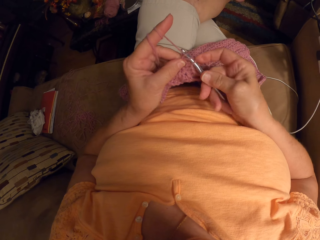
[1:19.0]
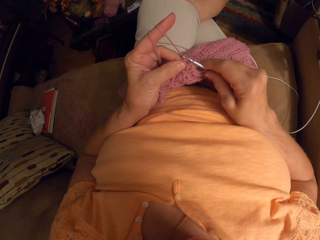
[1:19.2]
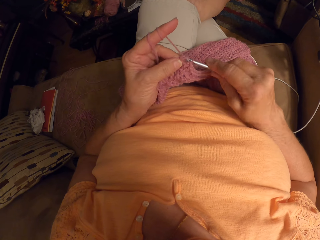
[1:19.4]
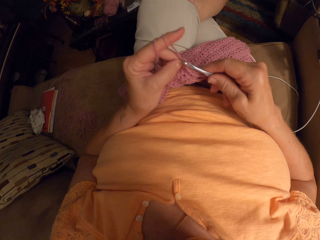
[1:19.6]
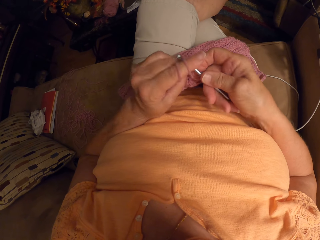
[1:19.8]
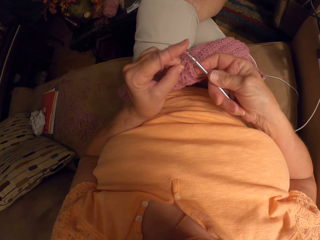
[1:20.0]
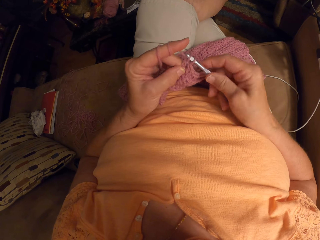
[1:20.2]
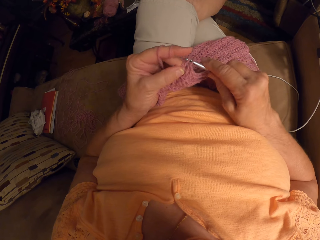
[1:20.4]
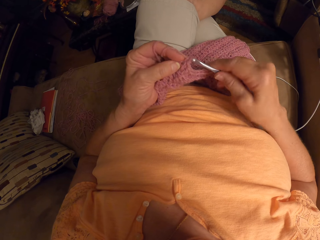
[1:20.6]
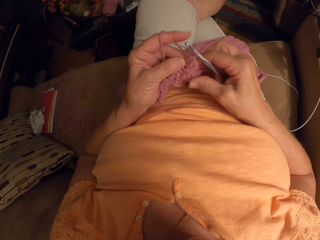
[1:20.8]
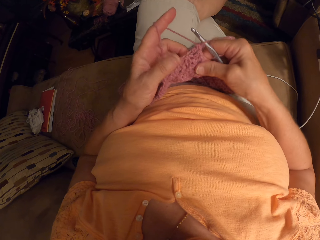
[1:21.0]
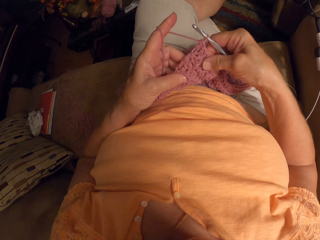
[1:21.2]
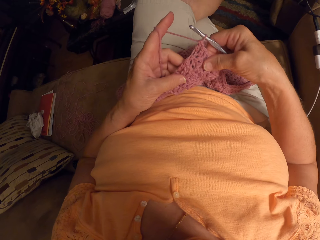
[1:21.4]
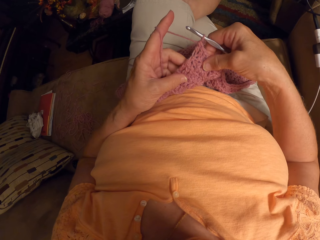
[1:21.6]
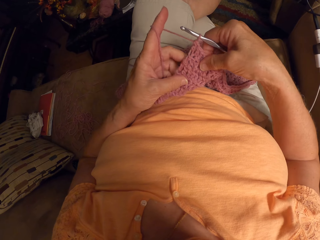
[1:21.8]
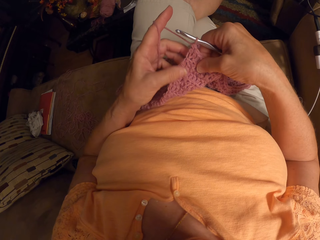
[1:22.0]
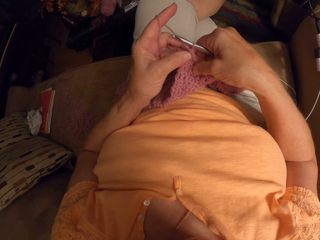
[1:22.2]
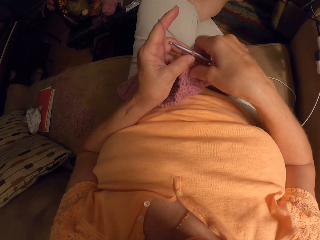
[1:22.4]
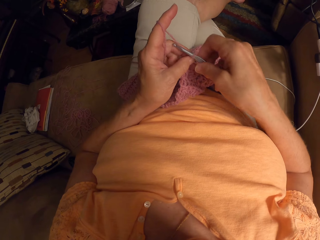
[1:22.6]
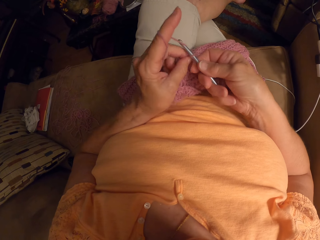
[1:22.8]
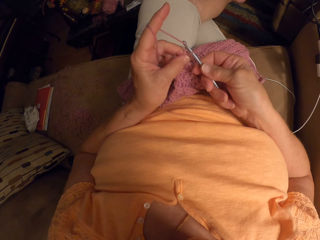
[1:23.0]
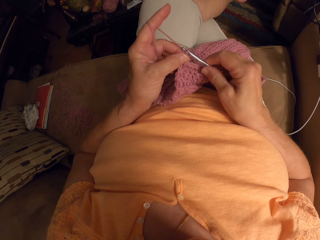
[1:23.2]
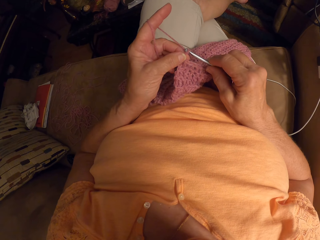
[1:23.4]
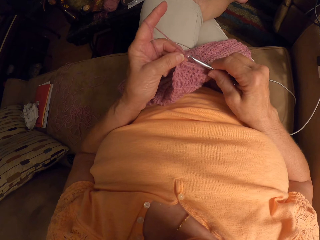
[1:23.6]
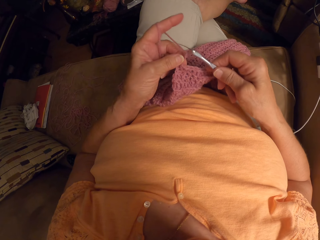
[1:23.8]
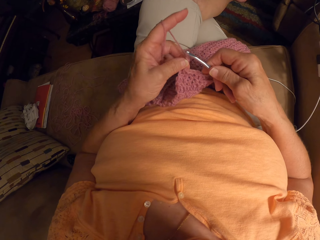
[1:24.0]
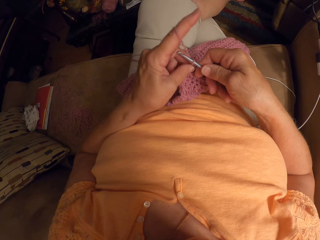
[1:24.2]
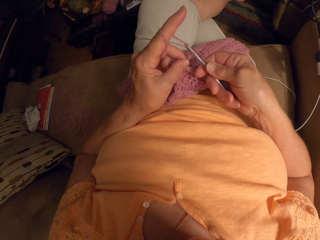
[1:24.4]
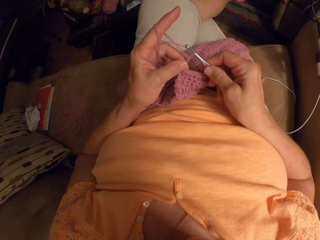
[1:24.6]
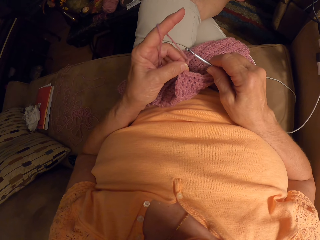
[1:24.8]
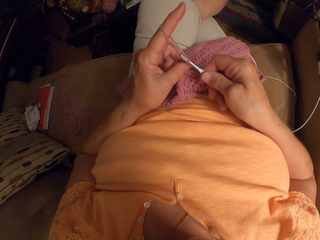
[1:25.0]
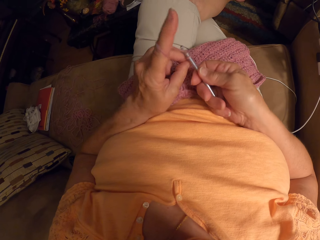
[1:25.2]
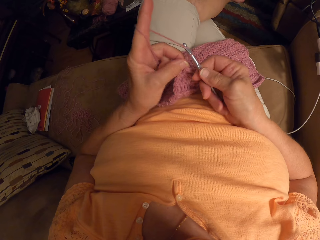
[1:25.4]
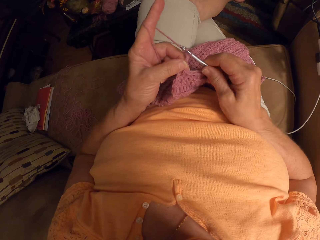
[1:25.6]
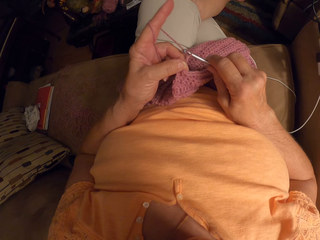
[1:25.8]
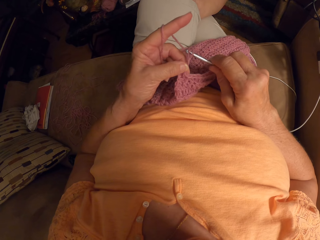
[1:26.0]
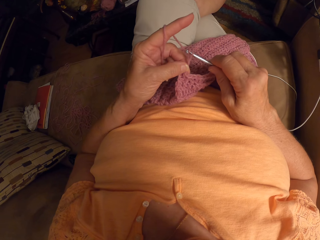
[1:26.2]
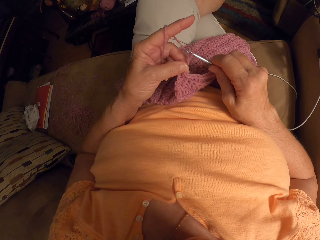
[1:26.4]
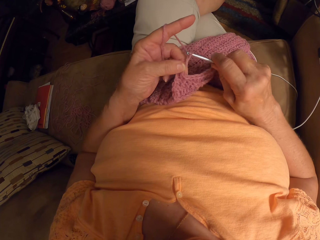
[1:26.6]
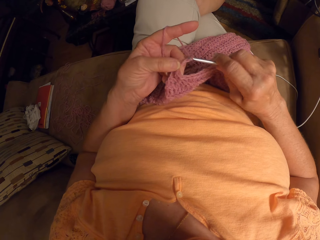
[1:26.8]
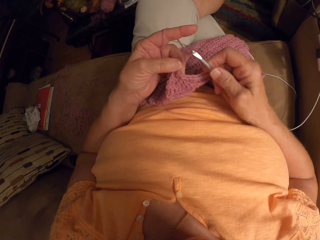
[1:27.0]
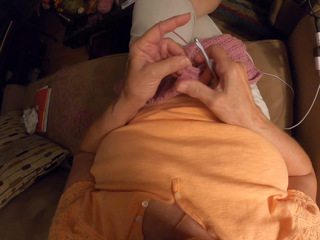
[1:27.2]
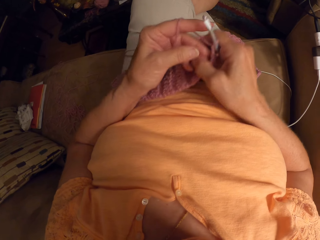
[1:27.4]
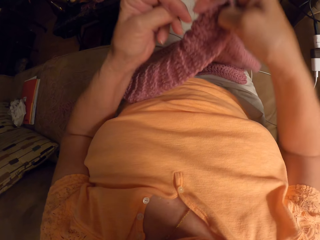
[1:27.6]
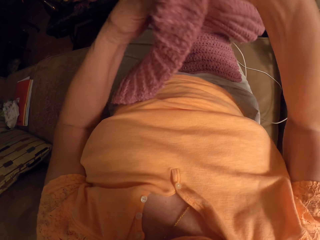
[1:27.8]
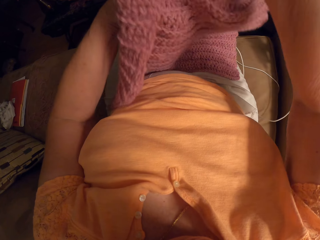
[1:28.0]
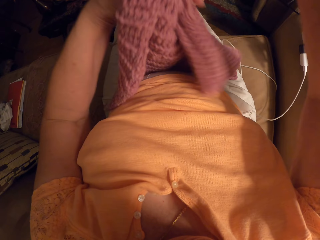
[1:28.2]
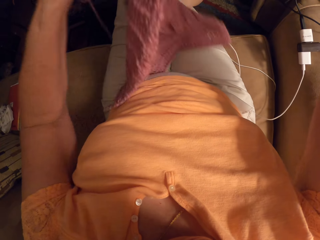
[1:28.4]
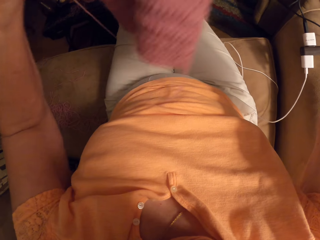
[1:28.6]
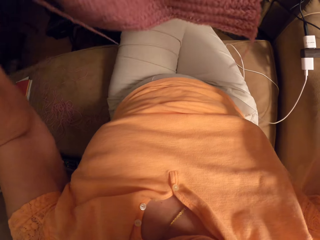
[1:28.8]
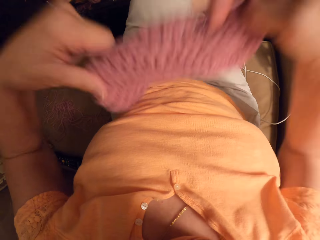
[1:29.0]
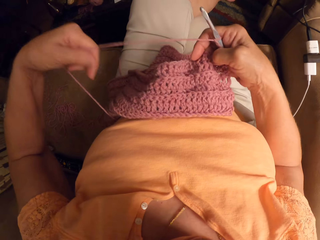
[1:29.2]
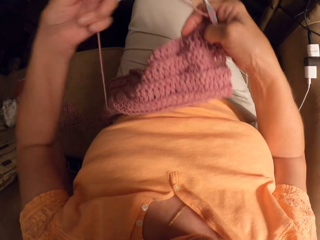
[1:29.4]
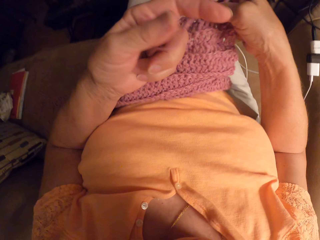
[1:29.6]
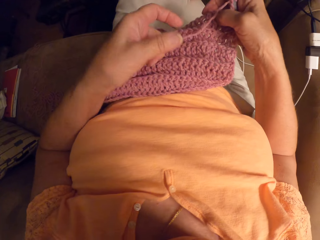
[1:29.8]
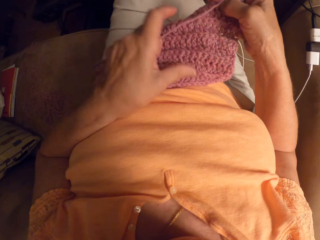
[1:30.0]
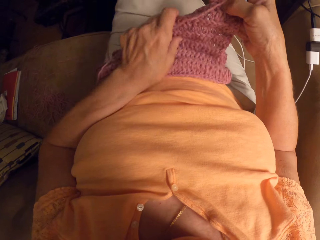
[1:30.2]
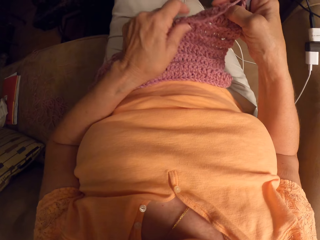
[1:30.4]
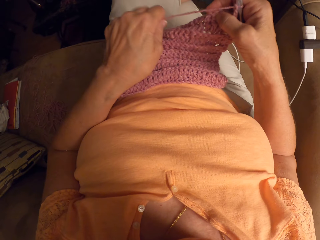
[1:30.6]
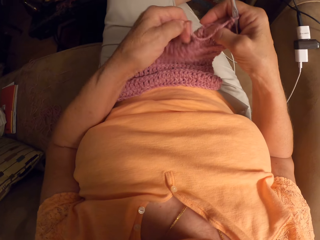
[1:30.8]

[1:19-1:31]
The camera wearer checks the crochet. They stretch the fabric. They crochet yarn with the crochet hook. They turn the crochet.

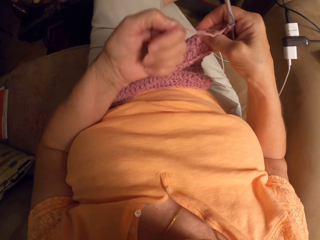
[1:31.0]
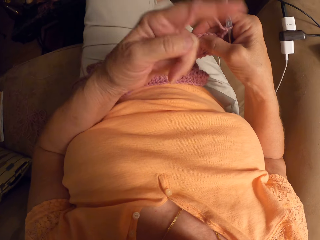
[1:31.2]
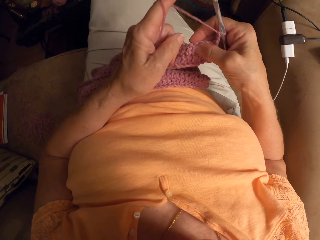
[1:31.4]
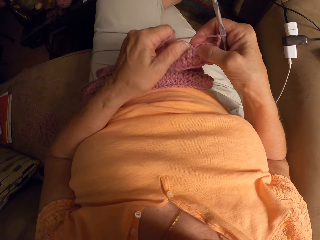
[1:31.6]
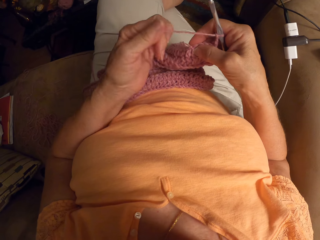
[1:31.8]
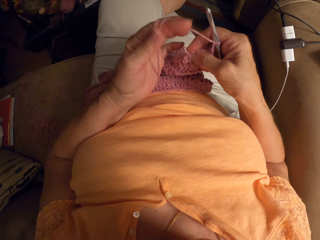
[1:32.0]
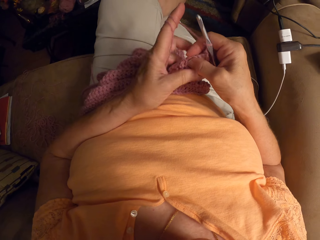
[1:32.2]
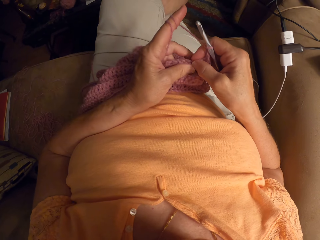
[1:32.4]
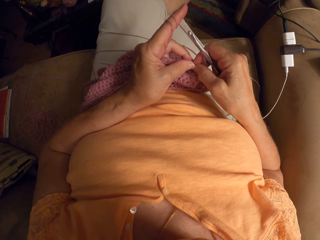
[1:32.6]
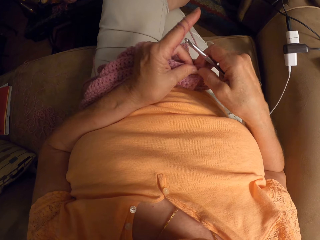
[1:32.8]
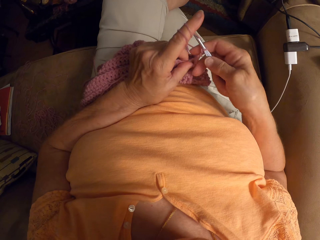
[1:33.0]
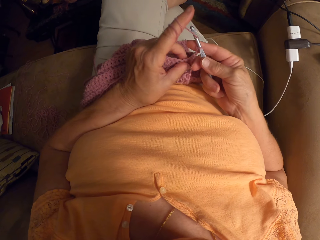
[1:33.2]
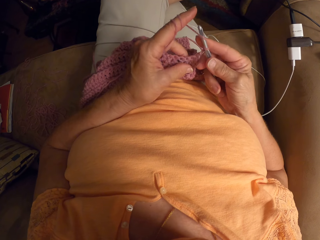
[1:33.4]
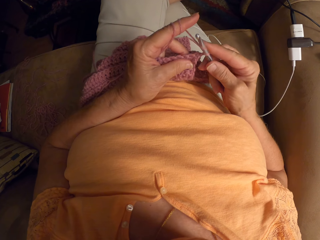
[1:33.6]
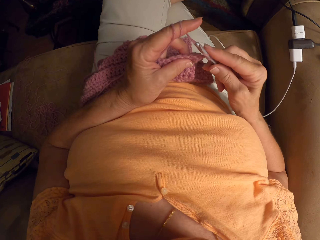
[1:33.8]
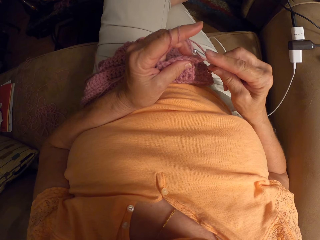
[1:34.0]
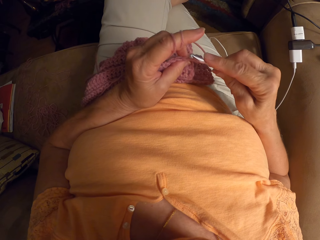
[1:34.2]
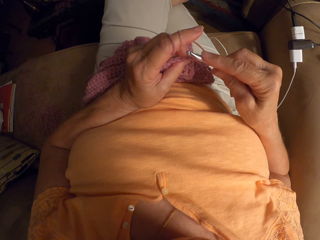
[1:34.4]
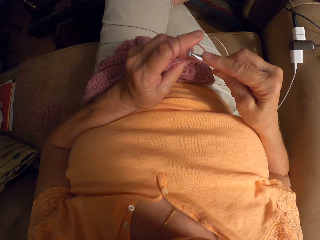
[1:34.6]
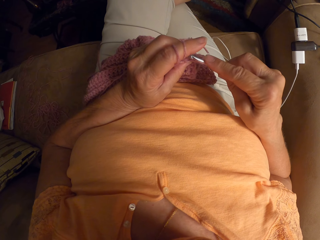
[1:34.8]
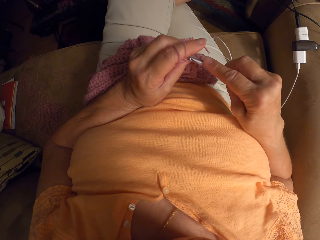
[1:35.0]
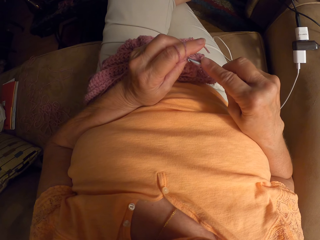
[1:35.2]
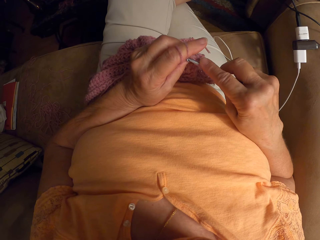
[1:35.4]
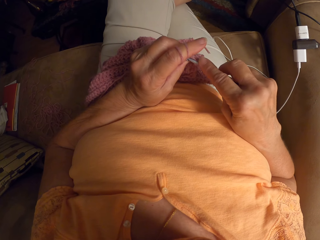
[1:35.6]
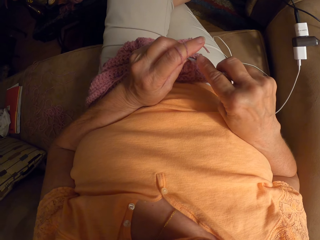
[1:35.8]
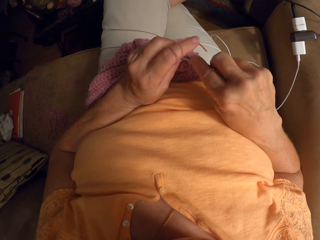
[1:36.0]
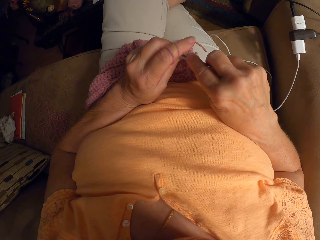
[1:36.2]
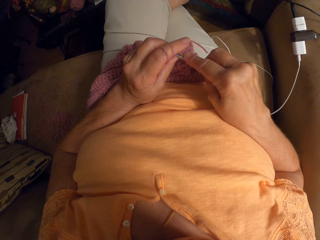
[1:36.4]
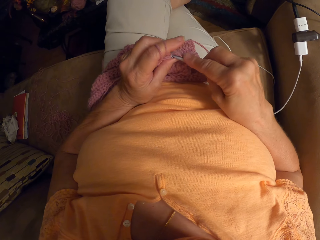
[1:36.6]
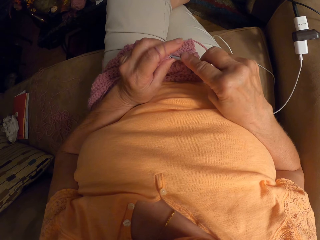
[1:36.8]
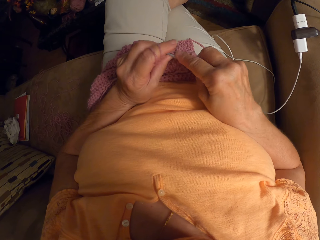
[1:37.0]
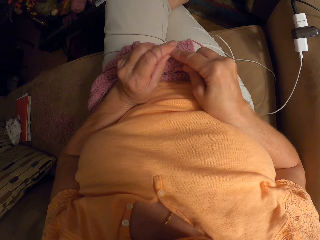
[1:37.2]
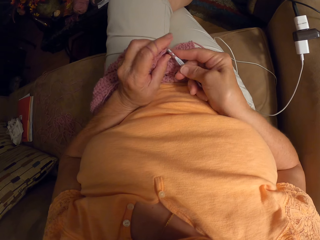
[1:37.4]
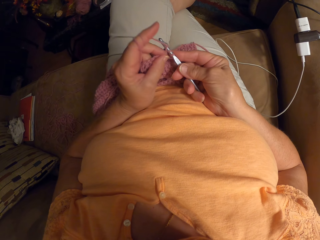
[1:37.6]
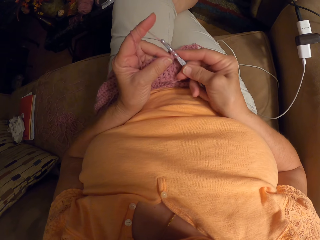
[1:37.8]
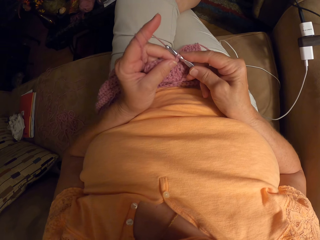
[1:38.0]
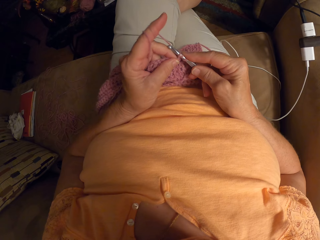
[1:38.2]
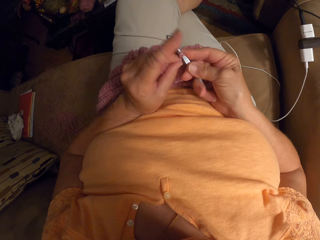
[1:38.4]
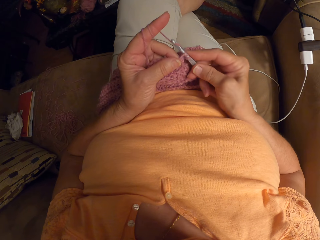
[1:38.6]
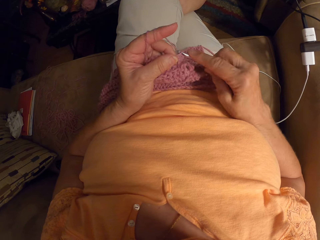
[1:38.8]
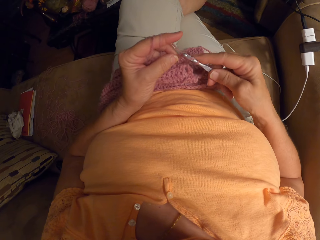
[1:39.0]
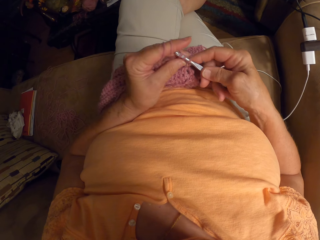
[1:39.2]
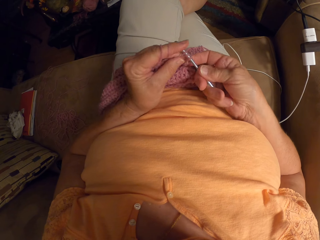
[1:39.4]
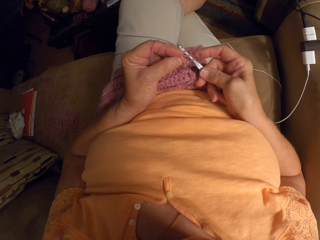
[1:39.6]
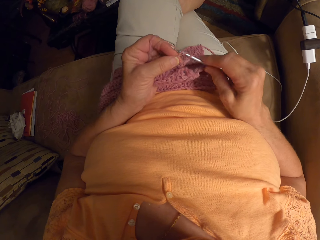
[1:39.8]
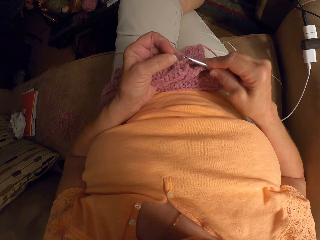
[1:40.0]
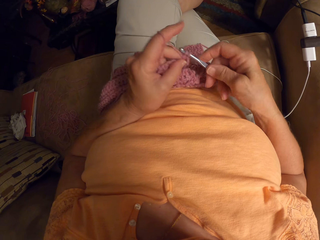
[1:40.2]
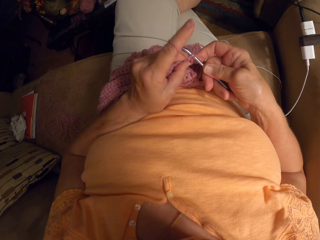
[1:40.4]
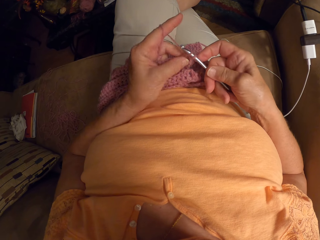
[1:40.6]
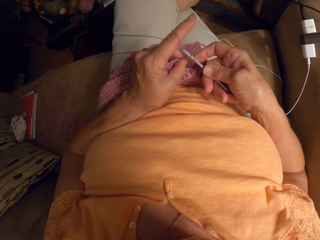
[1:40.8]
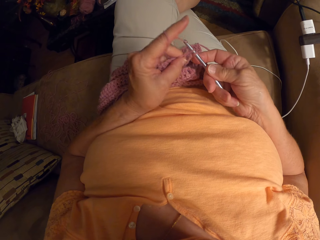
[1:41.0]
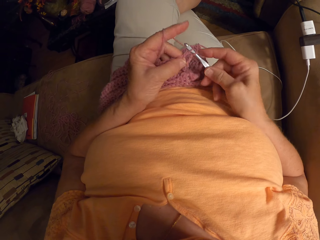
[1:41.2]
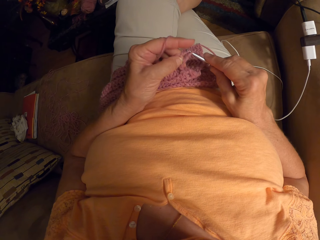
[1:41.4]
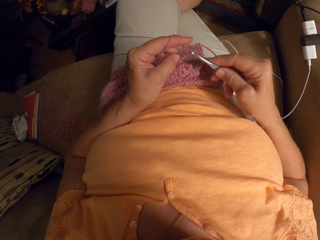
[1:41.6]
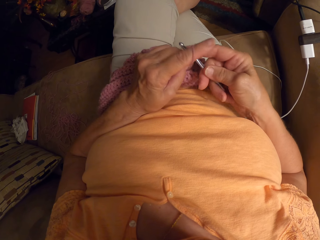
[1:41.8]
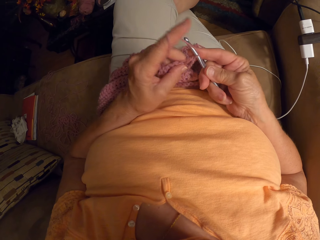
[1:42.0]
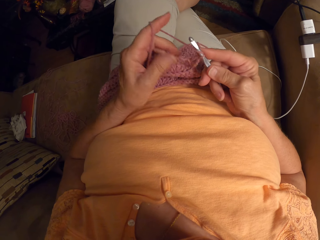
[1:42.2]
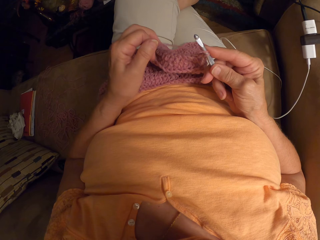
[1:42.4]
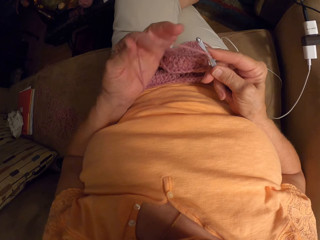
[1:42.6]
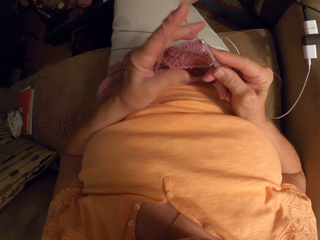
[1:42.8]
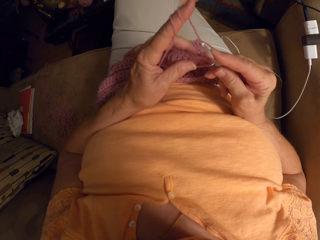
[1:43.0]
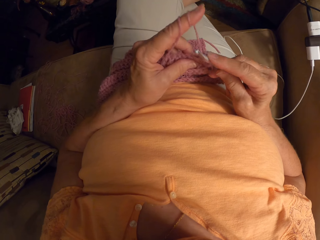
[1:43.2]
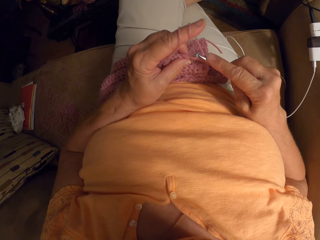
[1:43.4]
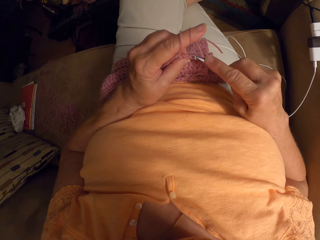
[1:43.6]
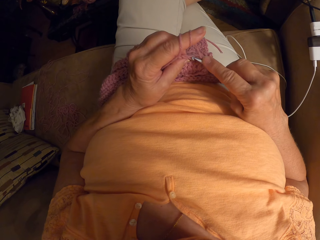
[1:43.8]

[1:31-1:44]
The camera wearer twists the thread on the finger. They crochet yarn with the crochet hook. They twist the thread on the finger.
